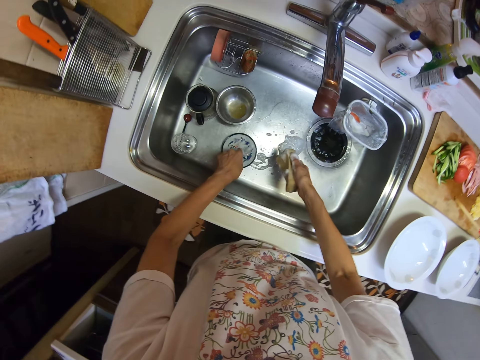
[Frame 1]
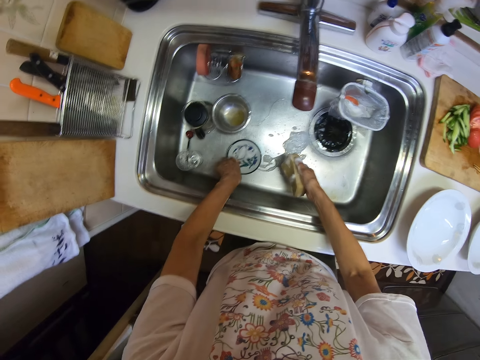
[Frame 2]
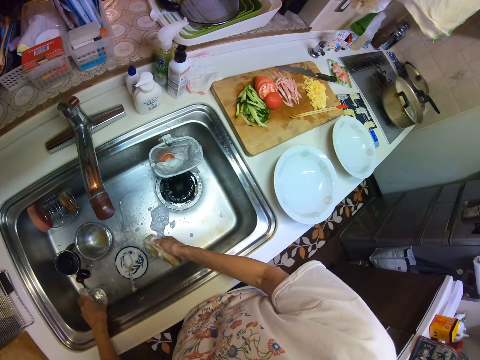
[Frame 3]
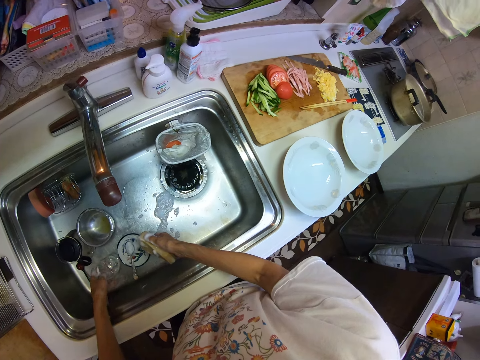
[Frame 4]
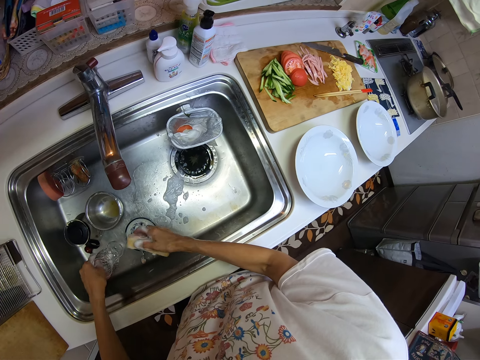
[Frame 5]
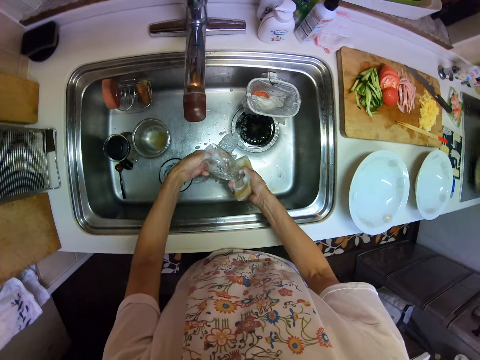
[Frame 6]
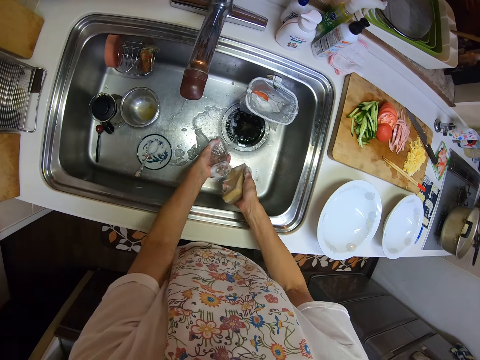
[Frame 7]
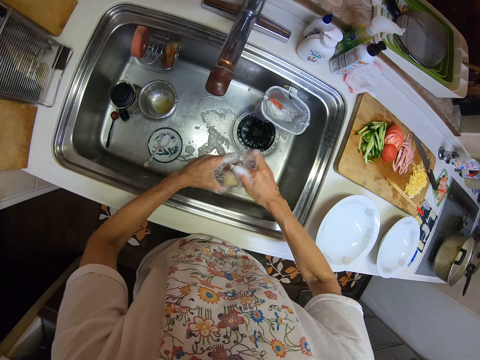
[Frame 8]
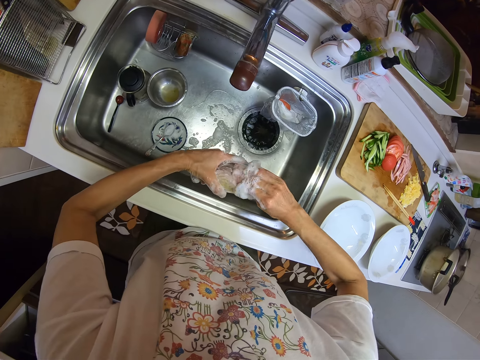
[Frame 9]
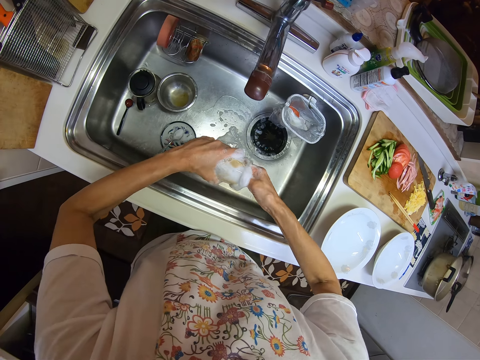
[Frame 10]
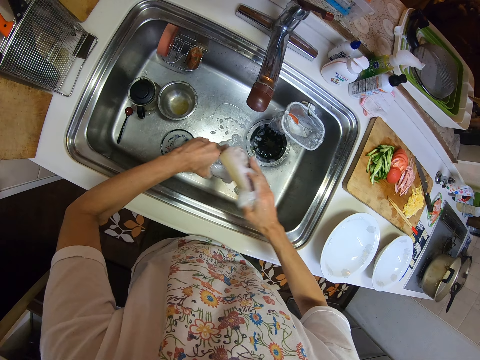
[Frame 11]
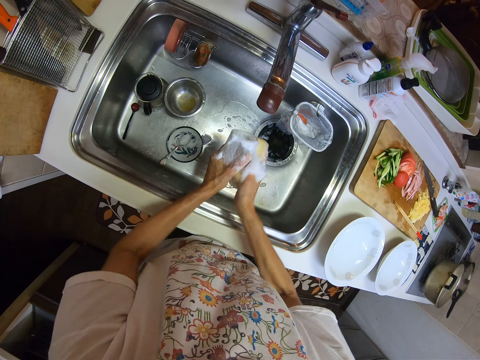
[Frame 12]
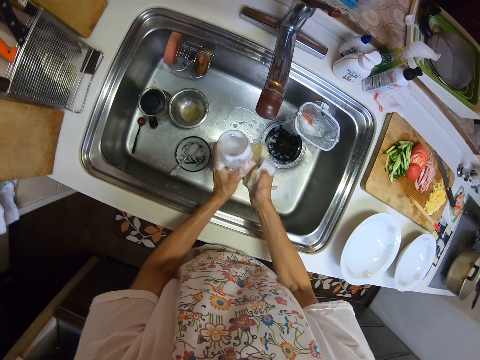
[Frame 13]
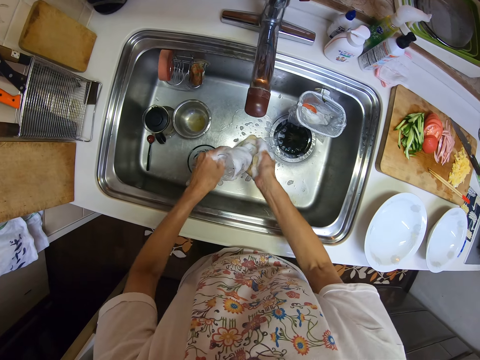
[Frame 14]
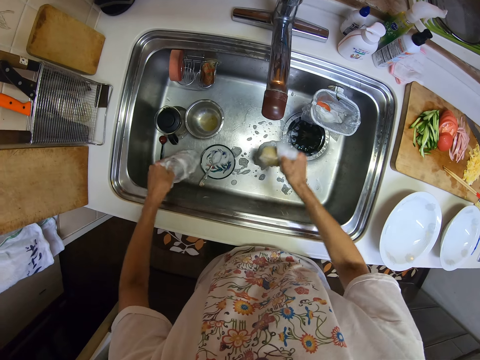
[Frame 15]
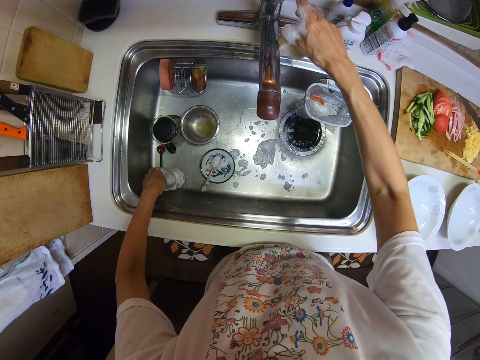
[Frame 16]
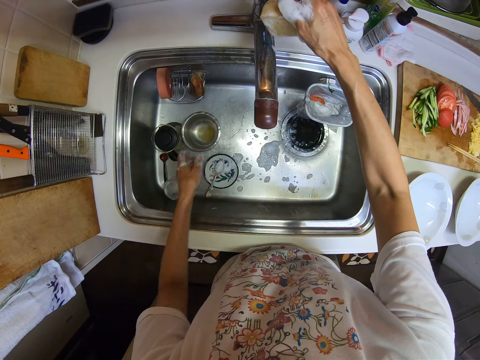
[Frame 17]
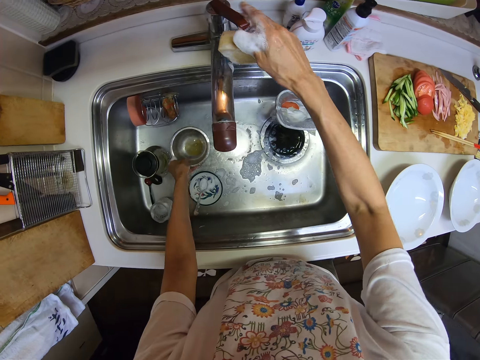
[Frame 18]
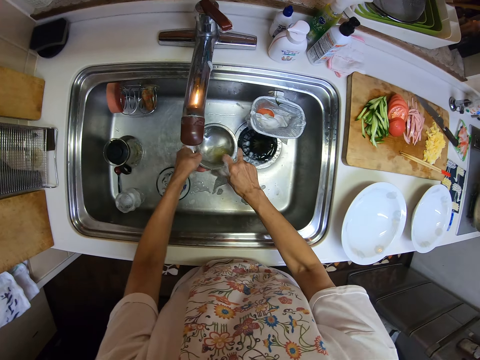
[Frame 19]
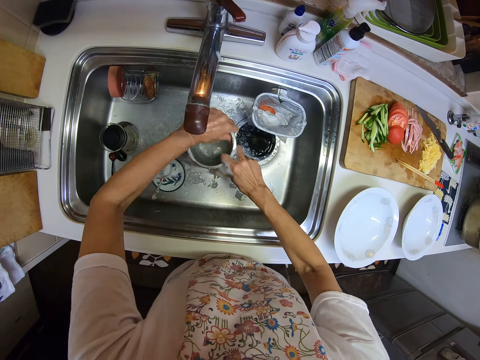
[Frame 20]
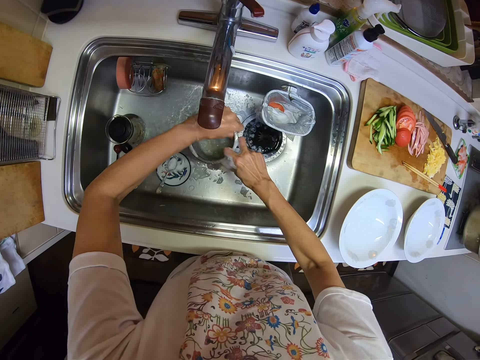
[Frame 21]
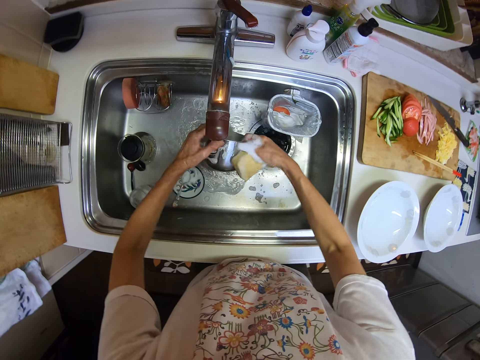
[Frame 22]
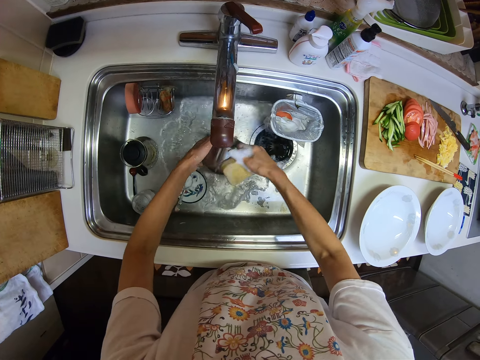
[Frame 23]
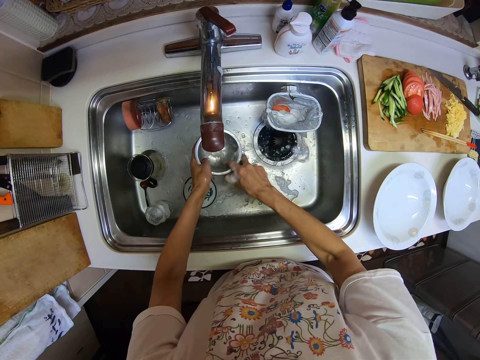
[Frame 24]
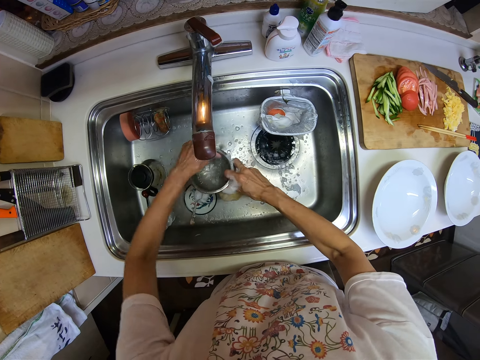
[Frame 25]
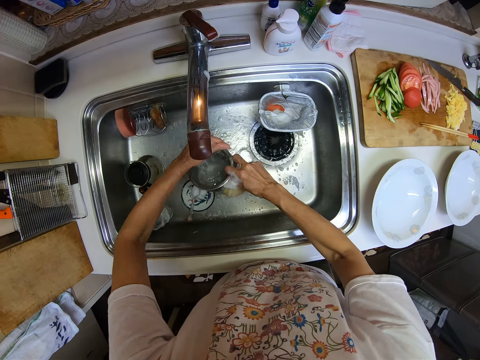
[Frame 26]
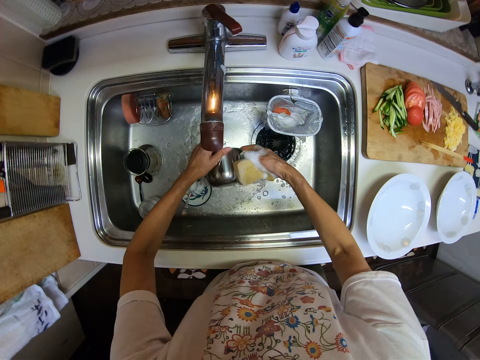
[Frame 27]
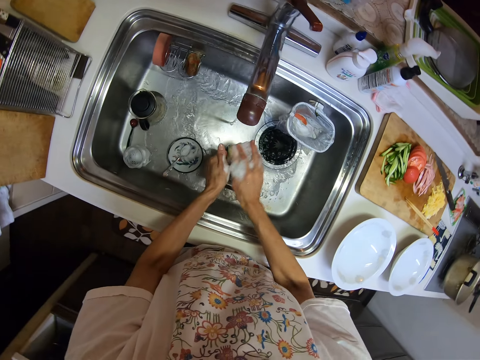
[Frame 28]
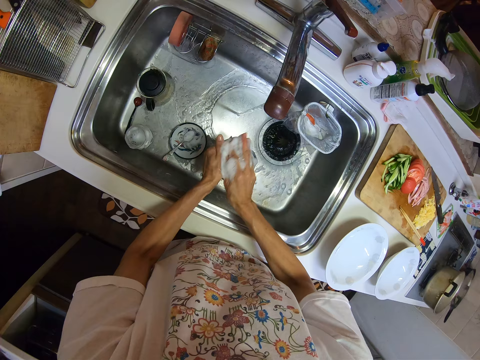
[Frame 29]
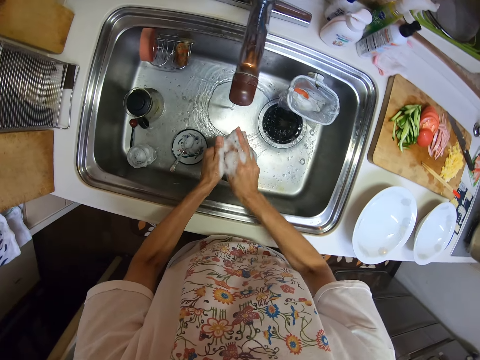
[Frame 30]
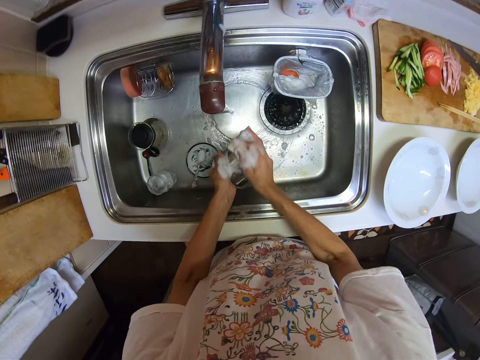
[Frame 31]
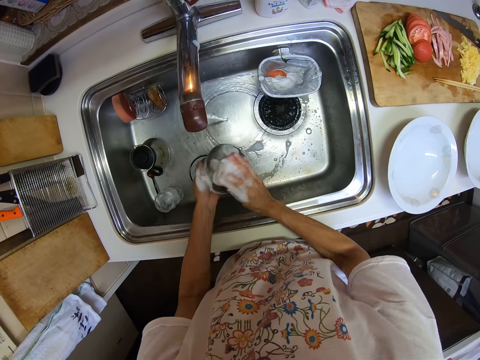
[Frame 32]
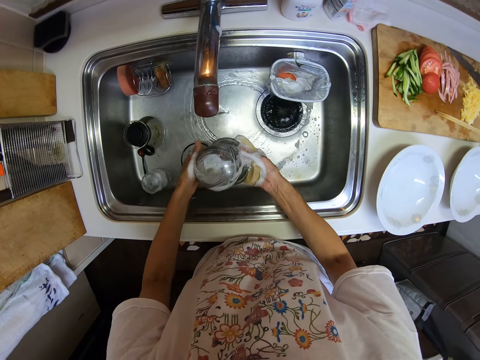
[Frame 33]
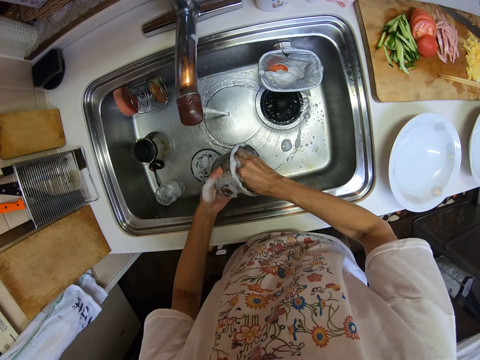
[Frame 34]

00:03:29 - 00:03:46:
The camera wearer puts the spoon in the plate. They pick up the glass. They pour the water in the sink. They wash the glass in the kitchen basin sink. They put the glass in the sink. They pick up the bowl. They open up the tap in the kitchen basin sink. They rinse the bowl. They pour the water in the sink. They rinse the bowl. They pour the water in the sink. They wash the bowl with the sponge in the kitchen basin sink.

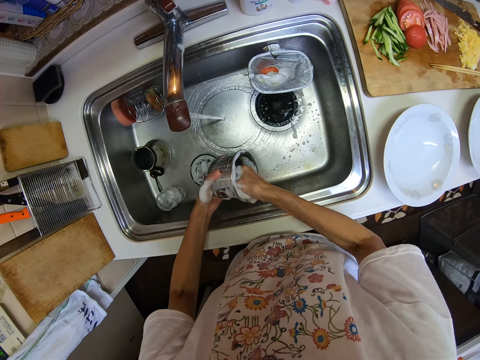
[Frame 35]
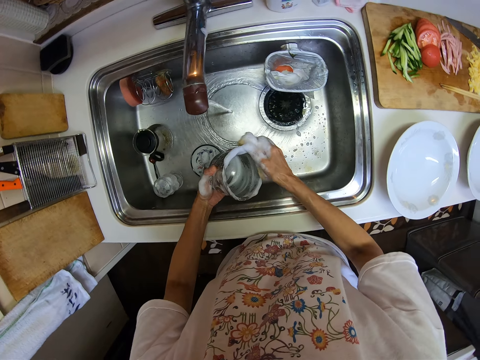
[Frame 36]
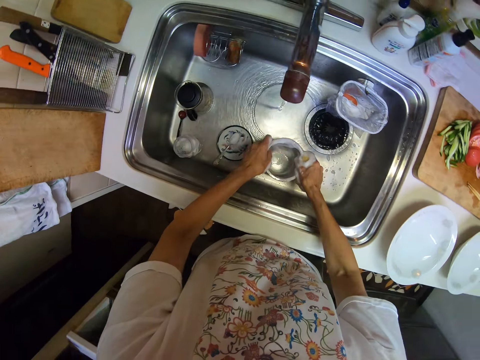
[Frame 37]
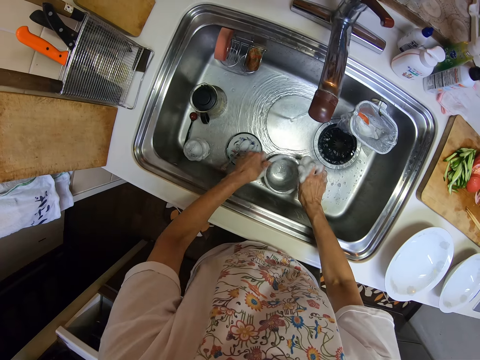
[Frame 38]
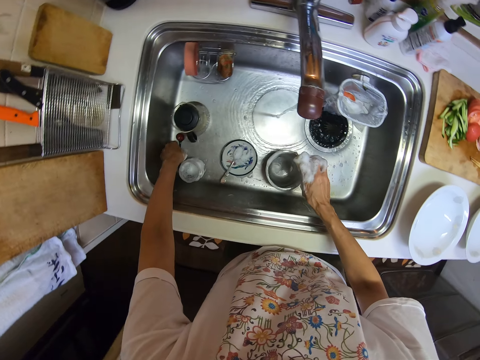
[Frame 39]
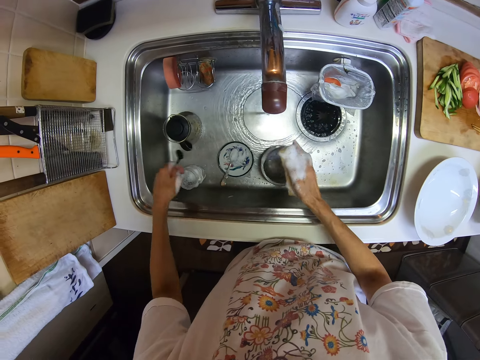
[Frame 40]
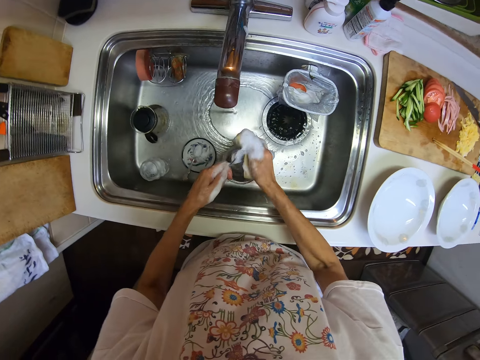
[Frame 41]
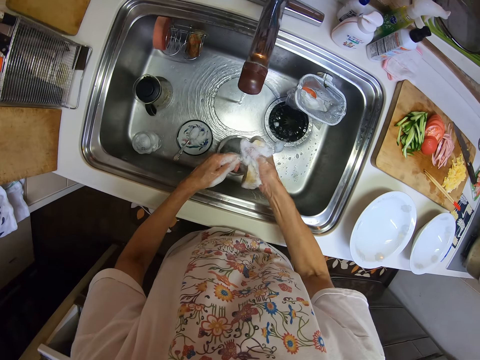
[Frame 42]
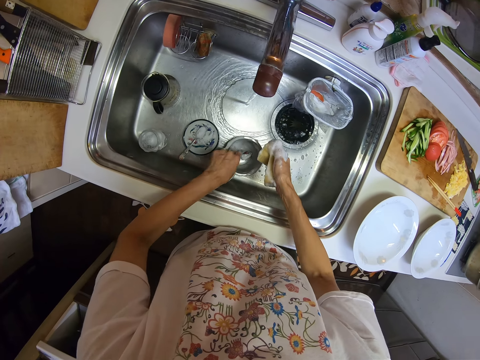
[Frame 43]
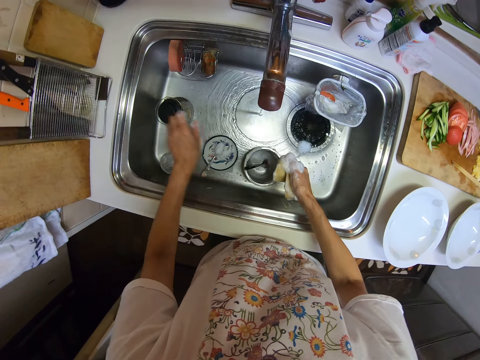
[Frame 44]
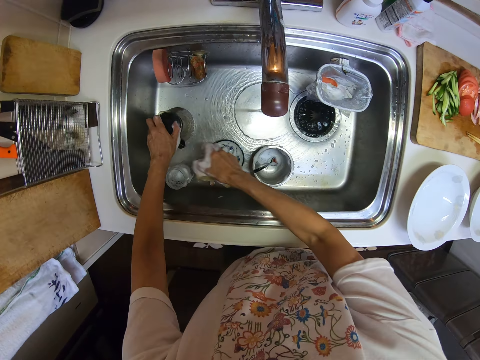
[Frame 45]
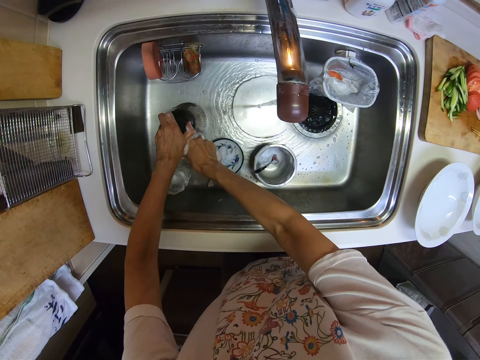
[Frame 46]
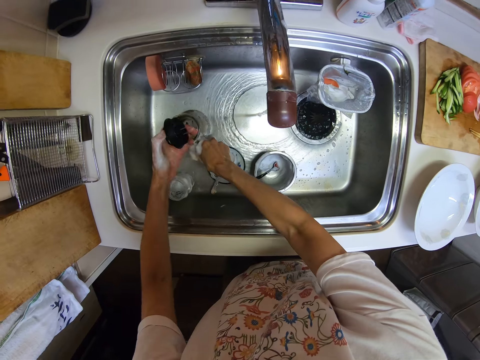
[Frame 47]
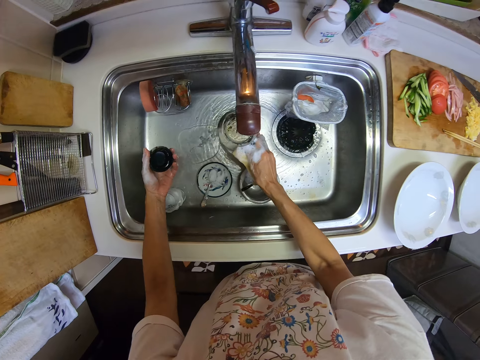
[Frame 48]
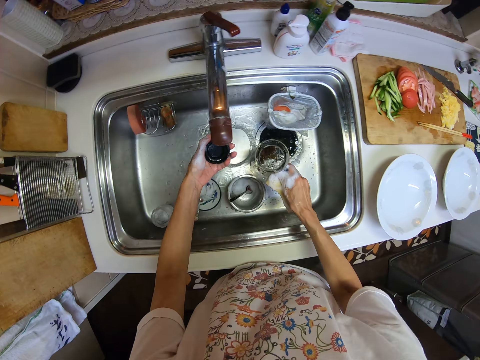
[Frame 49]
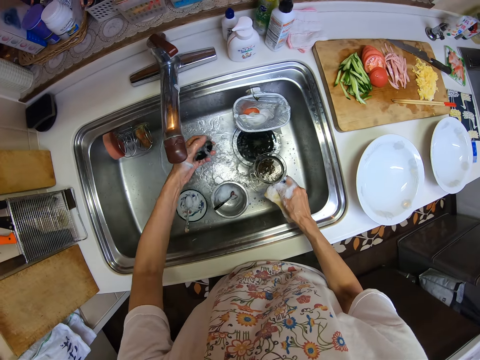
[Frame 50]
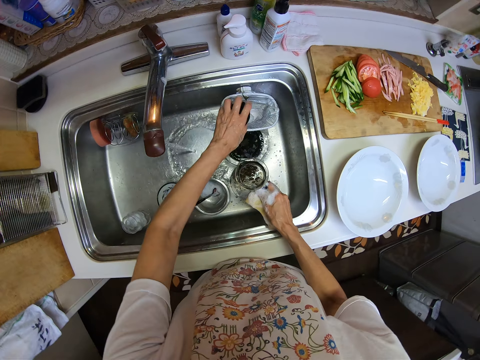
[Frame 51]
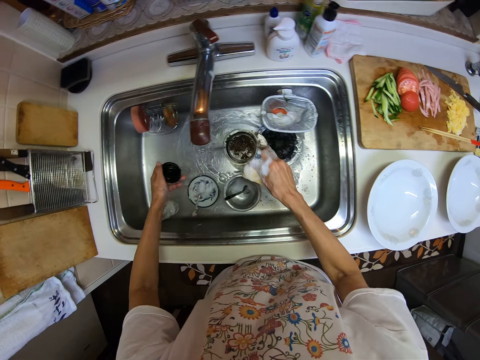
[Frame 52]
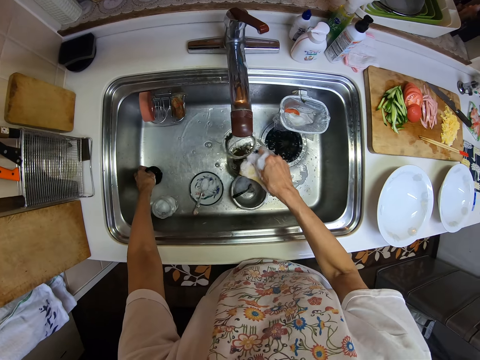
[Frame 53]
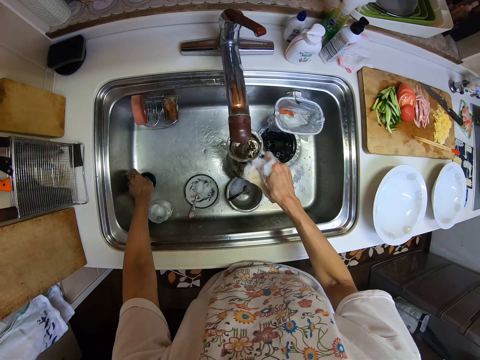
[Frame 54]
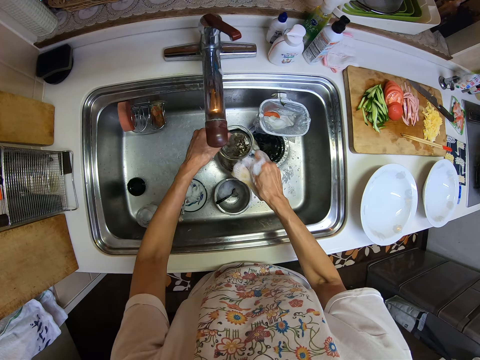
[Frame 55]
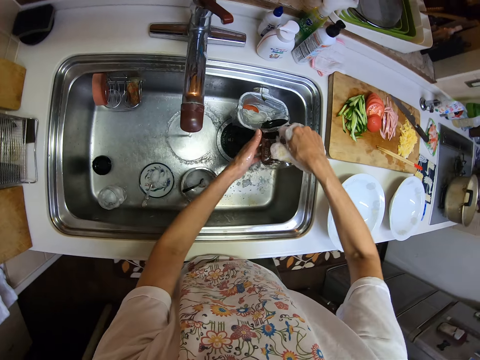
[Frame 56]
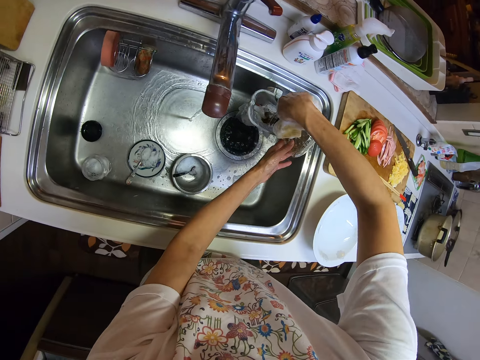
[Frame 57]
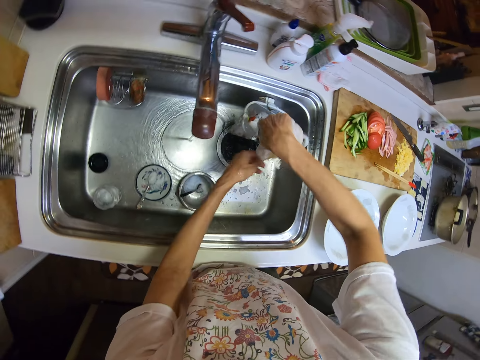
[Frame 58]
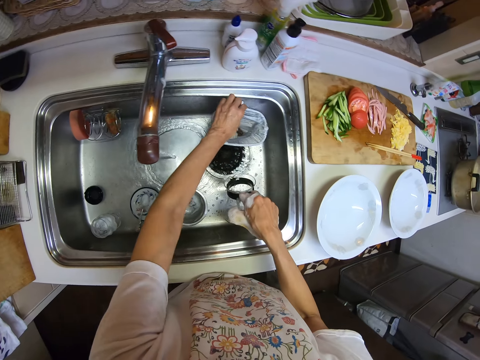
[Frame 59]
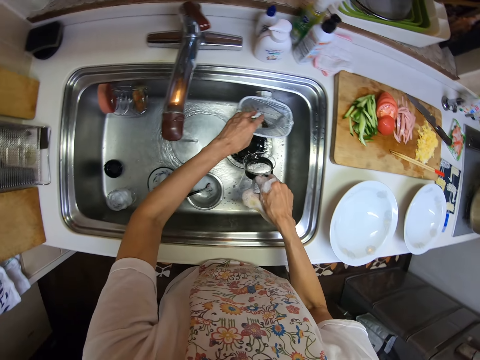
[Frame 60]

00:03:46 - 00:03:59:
The camera wearer puts the bowl in the sink. They pick up a spoon. They wash the spoon in the kitchen basin sink. They put the spoon in the bowl. They remove the mug lid. They pick up the mug. They rinse the mug lid. They rinse the mug in the kitchen basin sink. They pour the water in the sink.
